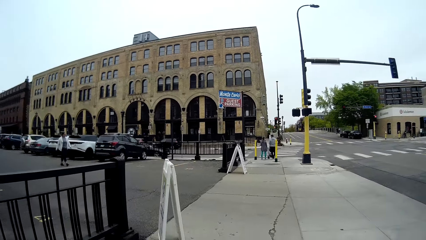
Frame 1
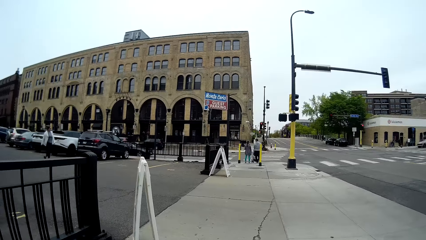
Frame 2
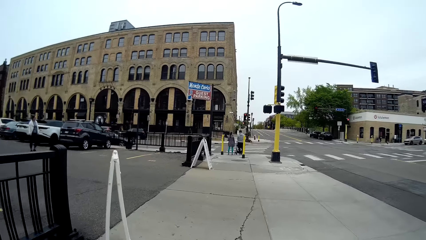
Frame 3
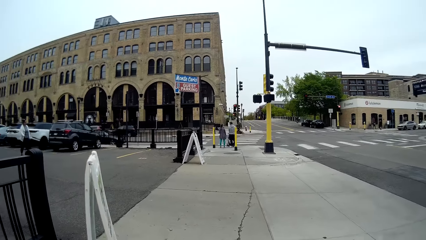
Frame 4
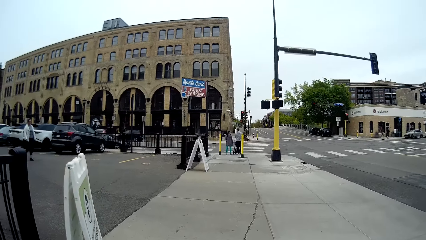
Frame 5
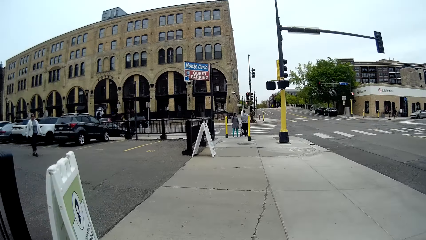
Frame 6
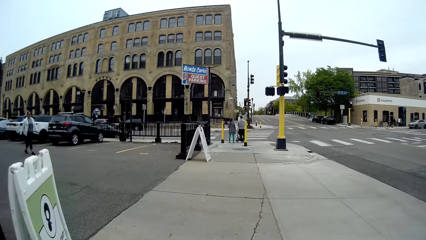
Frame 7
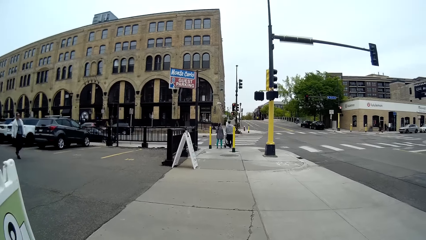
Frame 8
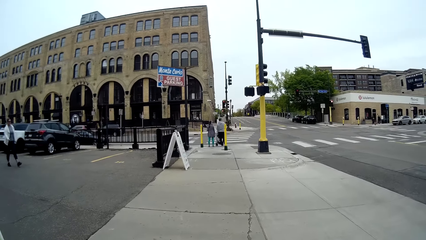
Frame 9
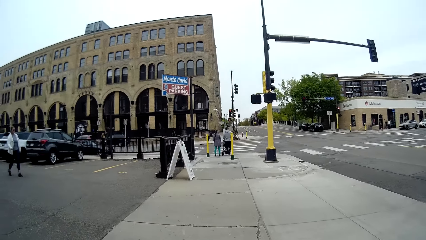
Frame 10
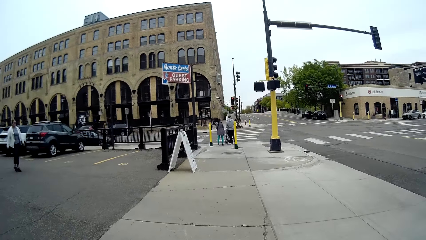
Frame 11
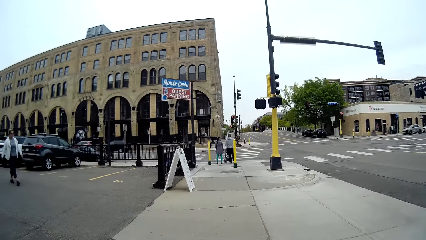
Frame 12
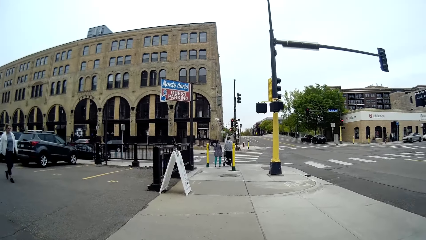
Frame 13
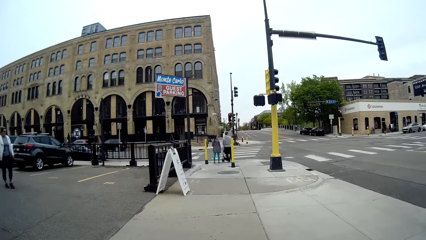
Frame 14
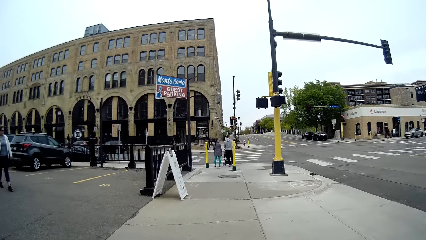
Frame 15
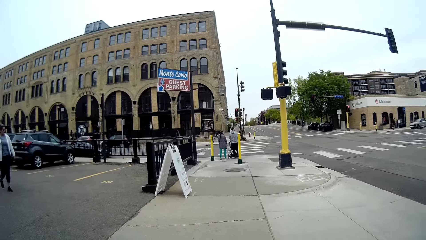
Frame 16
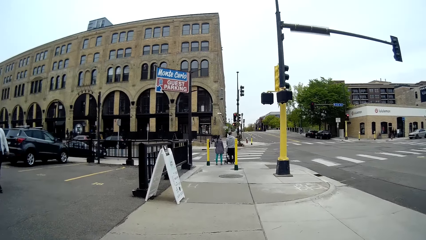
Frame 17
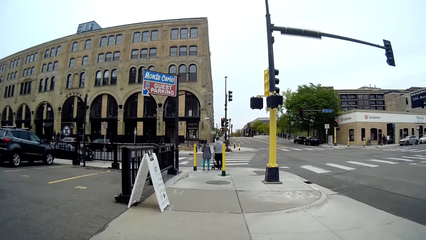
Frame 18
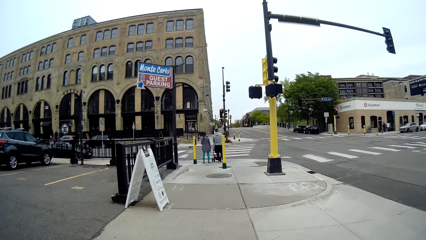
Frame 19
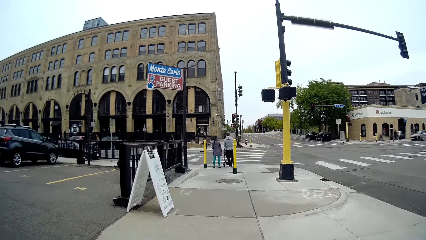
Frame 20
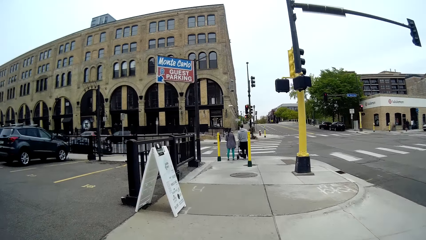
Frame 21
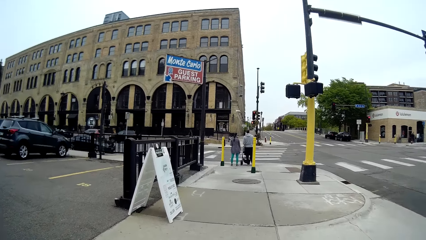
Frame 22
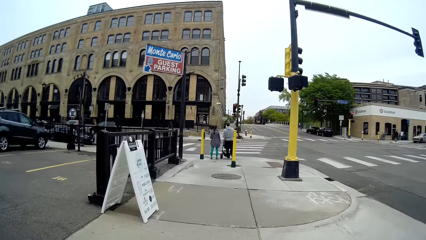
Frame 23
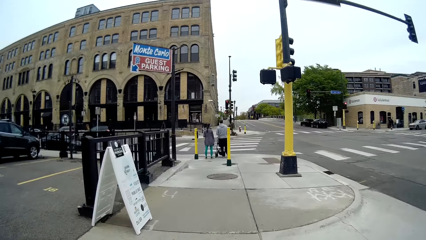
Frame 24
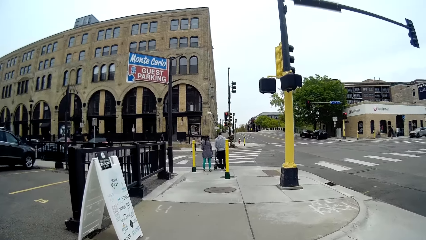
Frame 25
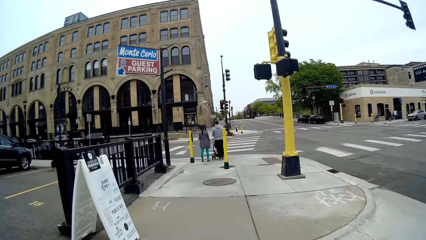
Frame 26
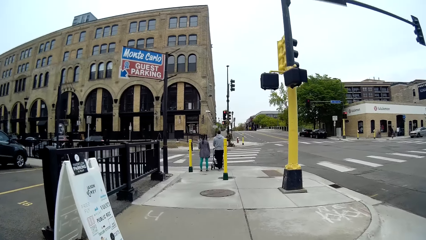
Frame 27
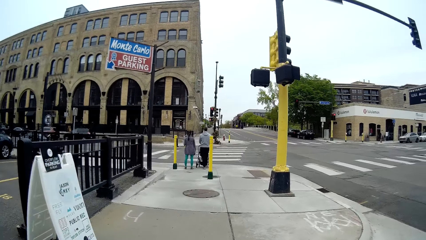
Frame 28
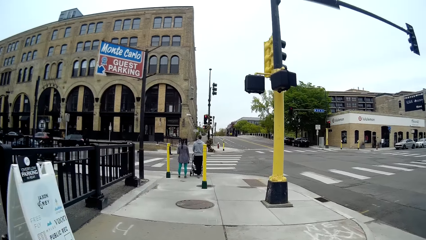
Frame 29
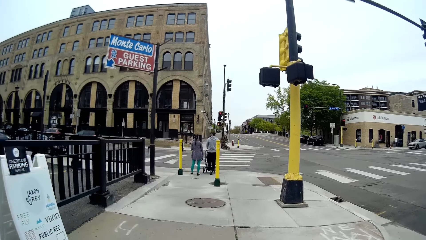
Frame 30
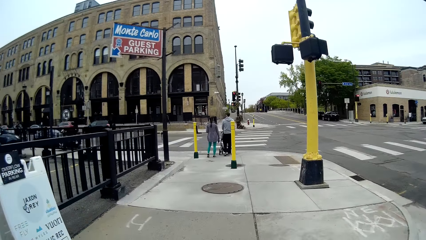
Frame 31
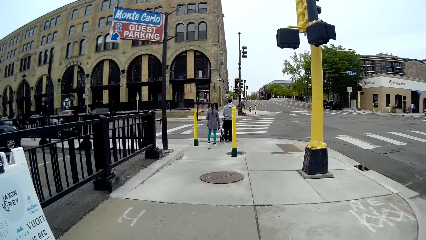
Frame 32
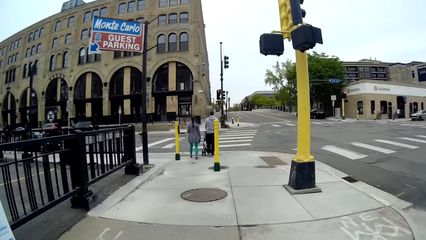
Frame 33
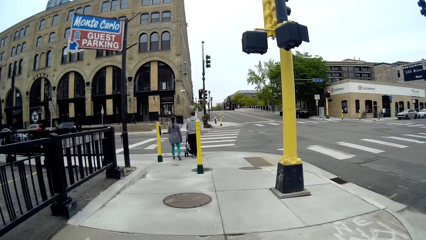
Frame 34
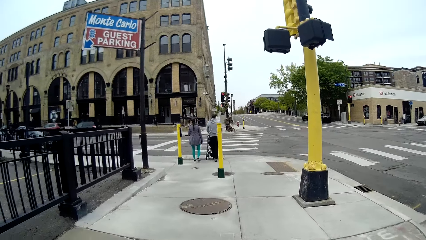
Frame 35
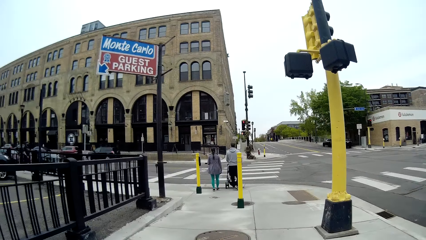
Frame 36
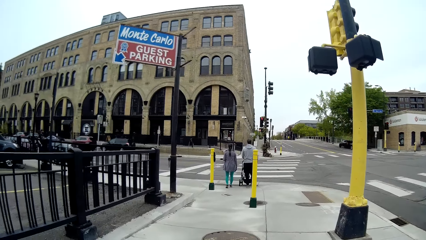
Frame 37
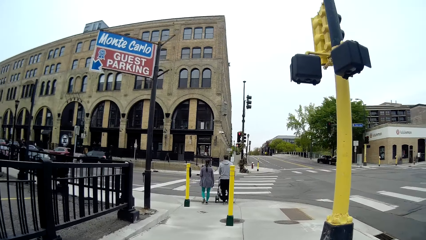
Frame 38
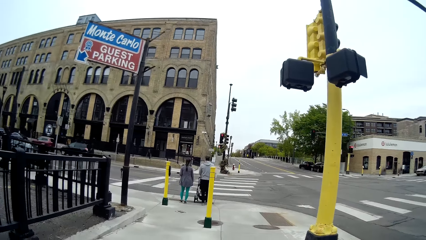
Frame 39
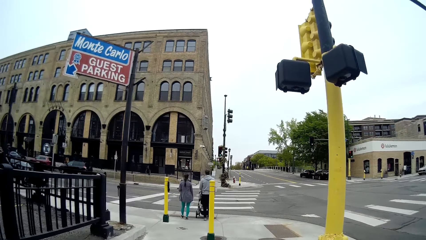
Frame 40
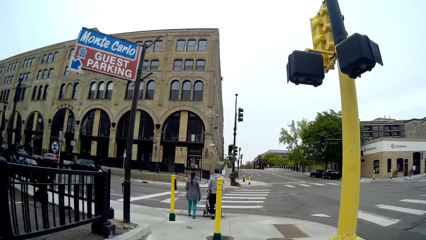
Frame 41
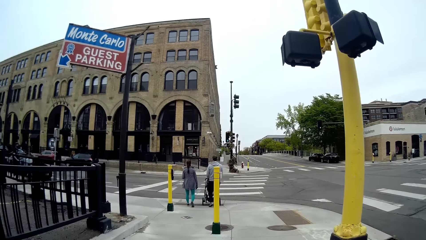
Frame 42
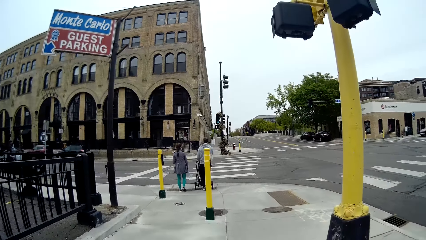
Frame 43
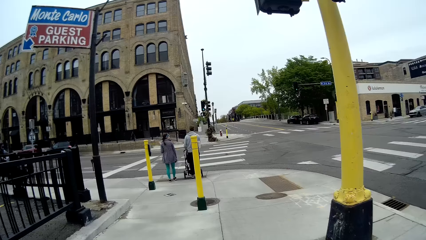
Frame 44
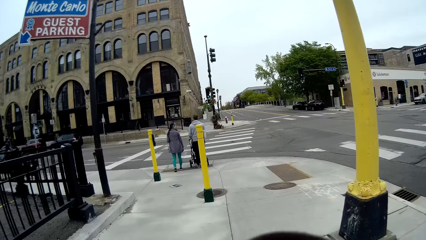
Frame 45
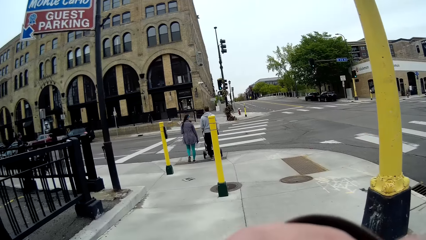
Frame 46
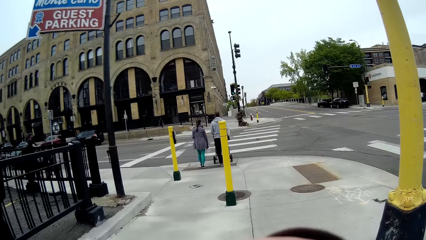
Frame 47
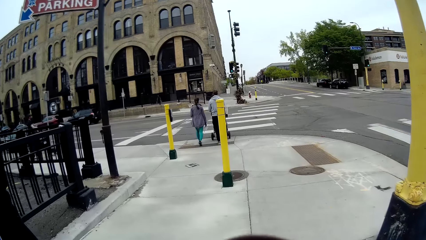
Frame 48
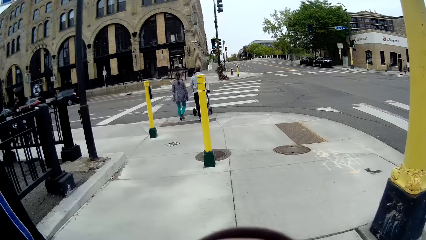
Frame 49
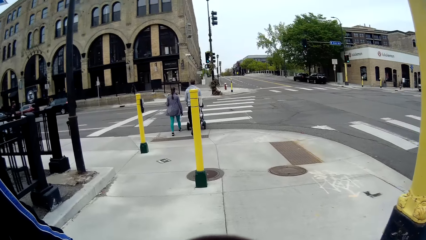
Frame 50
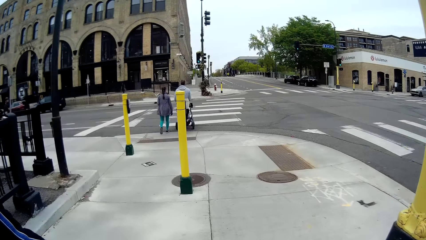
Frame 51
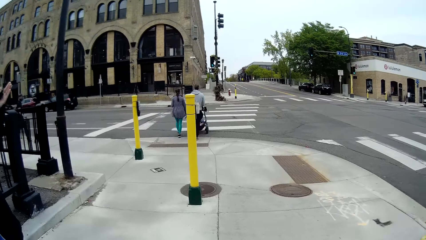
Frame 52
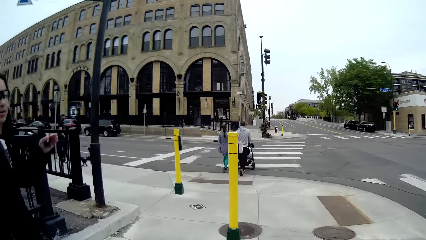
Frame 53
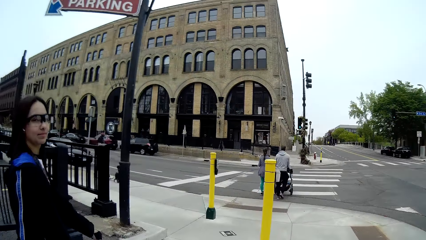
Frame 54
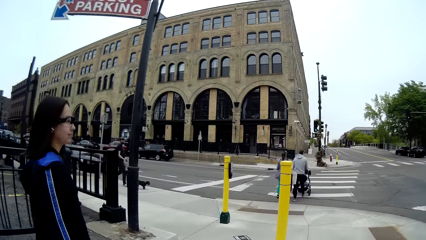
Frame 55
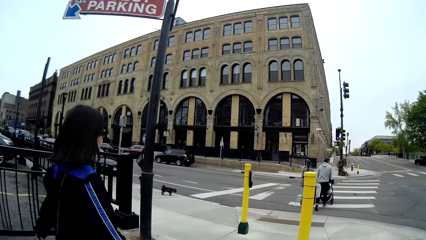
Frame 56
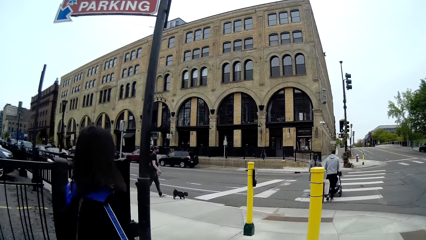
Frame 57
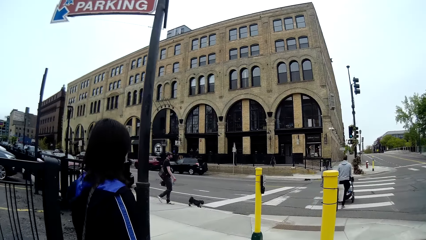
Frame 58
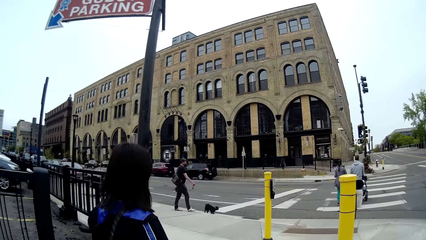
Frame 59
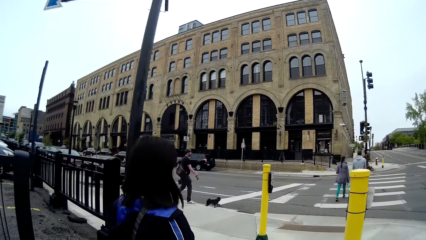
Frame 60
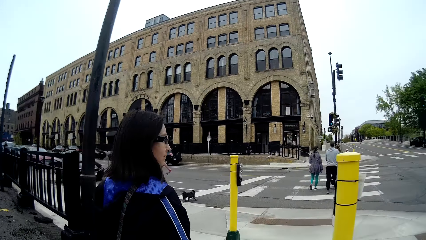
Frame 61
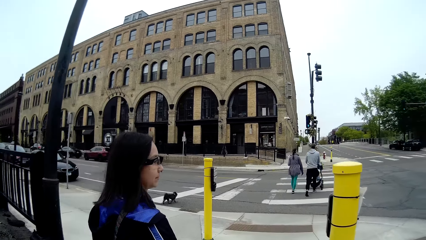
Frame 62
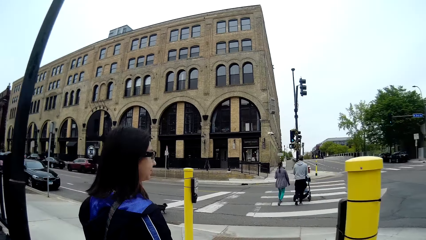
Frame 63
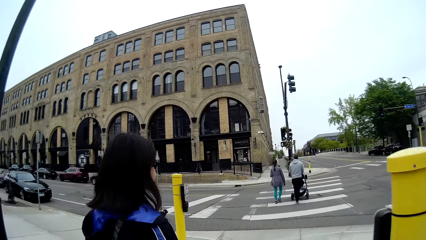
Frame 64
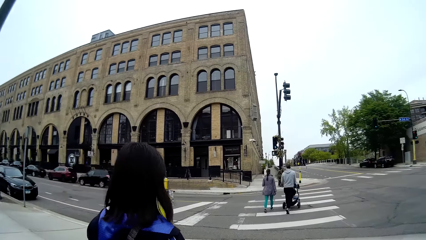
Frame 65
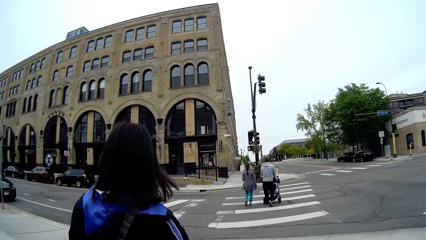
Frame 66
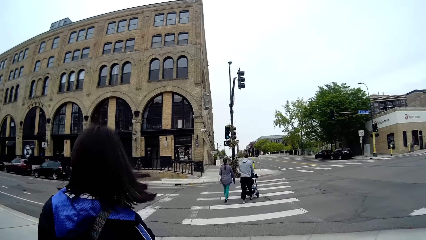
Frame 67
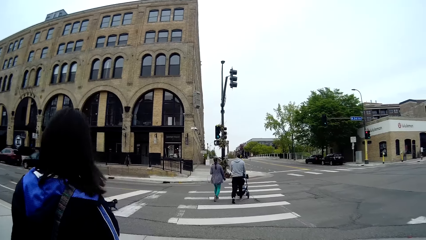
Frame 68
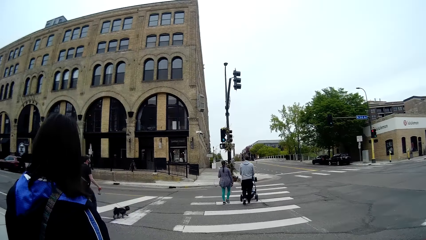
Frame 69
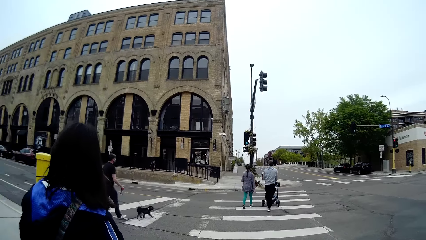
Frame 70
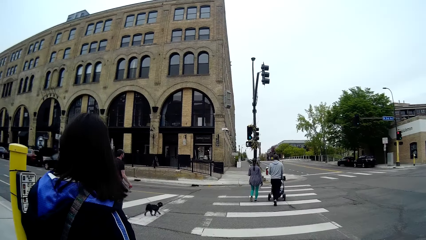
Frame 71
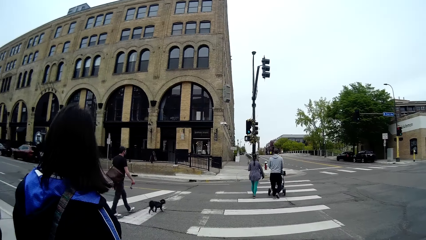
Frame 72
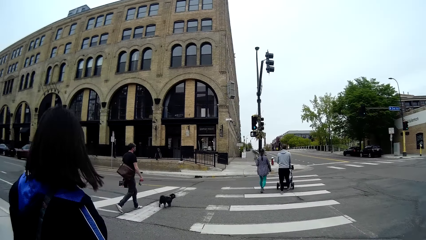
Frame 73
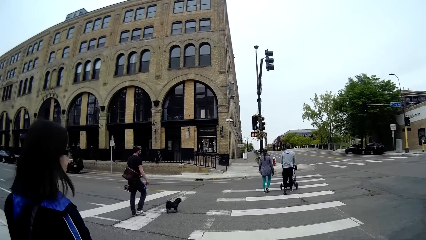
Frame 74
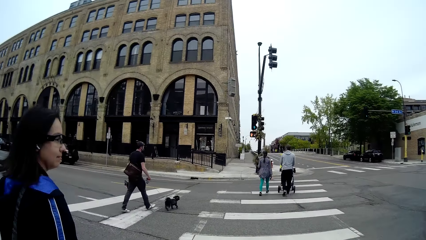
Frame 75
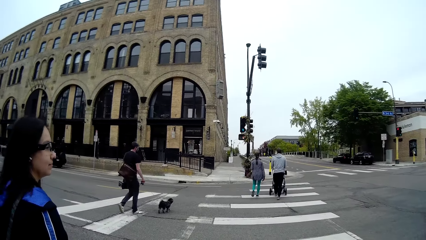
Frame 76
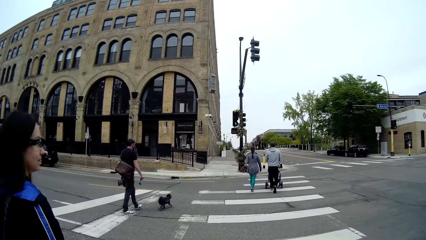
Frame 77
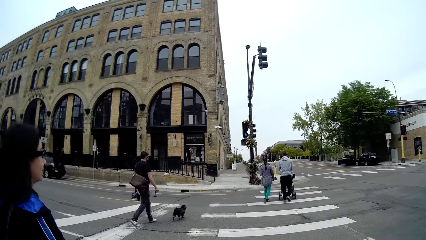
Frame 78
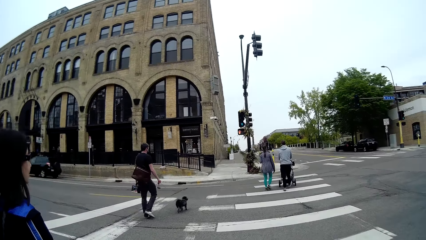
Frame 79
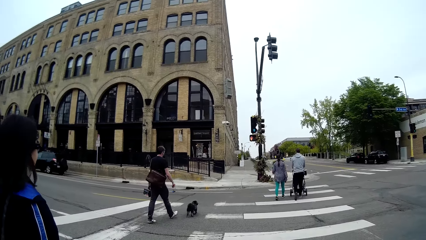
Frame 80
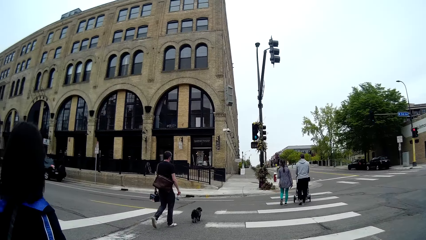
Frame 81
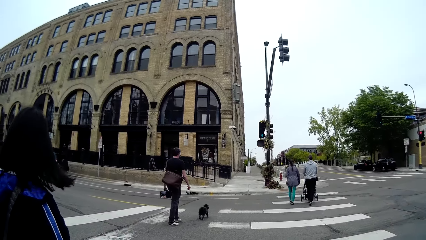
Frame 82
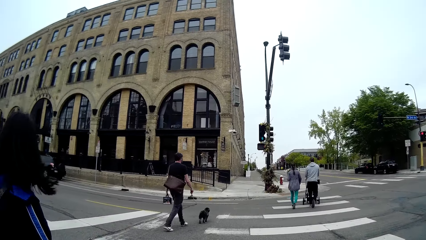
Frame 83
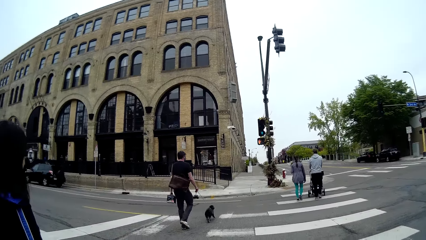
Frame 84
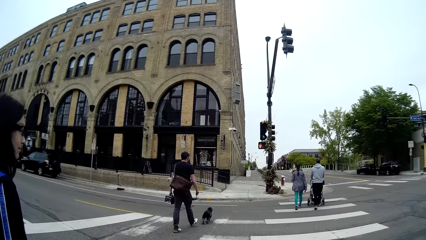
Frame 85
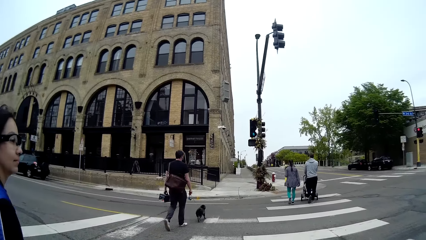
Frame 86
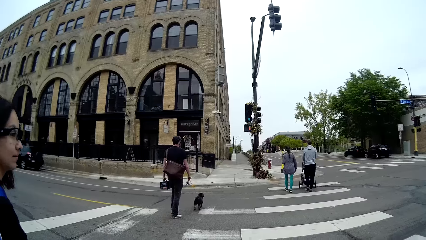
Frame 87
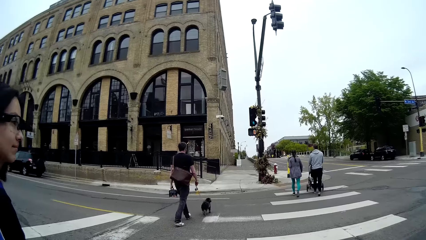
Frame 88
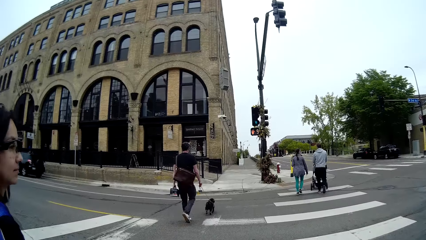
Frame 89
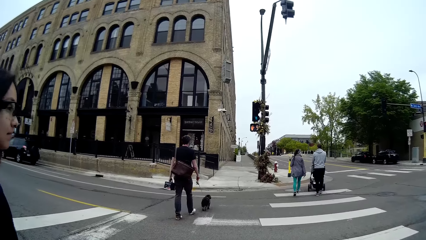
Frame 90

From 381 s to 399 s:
A woman walks towards the camera wearer. A man and another woman cross the road. Another man and a black dog cross the road. The camera wearer and a third woman cross the road.
